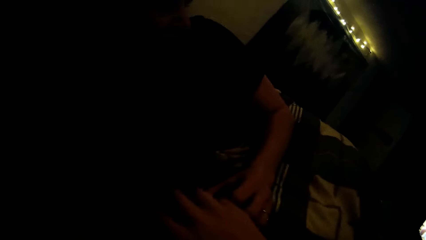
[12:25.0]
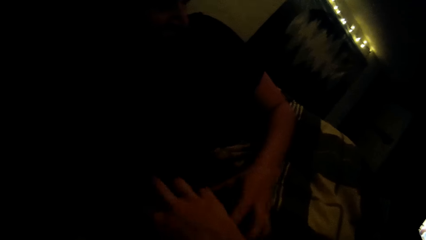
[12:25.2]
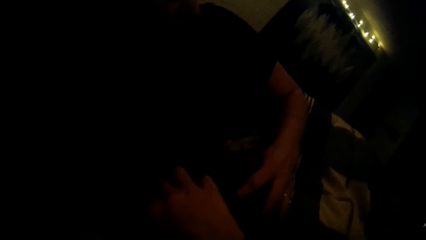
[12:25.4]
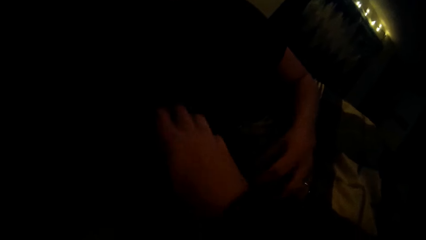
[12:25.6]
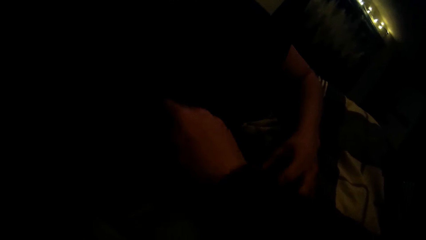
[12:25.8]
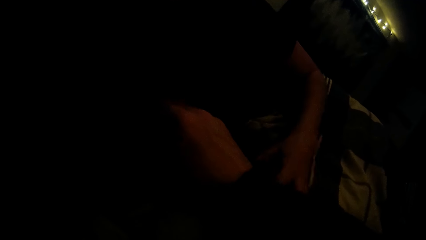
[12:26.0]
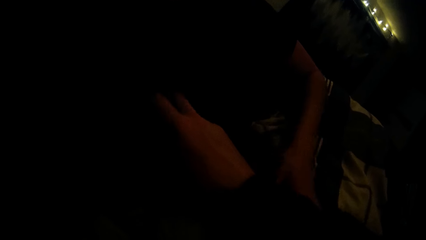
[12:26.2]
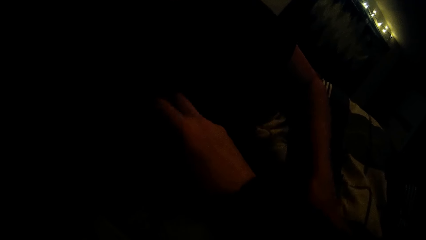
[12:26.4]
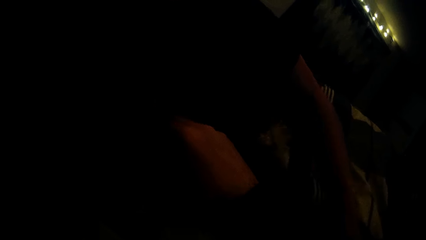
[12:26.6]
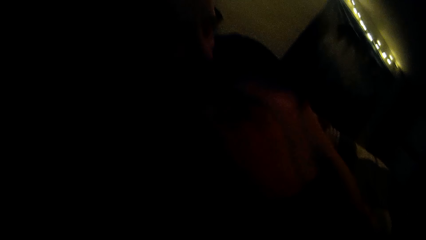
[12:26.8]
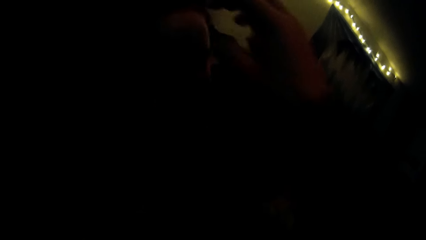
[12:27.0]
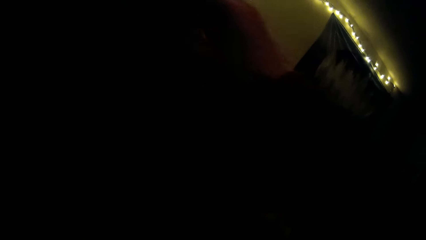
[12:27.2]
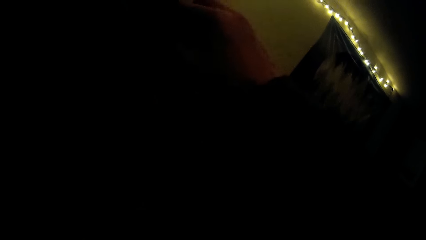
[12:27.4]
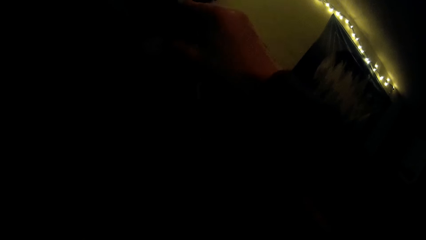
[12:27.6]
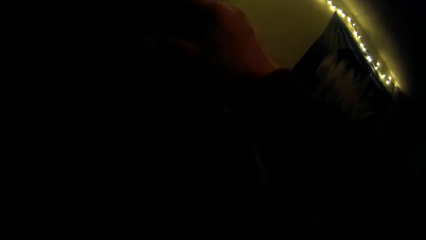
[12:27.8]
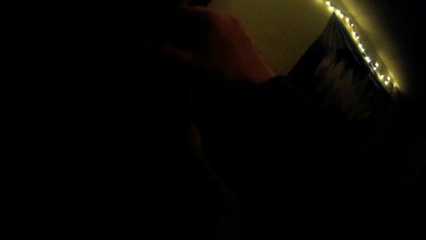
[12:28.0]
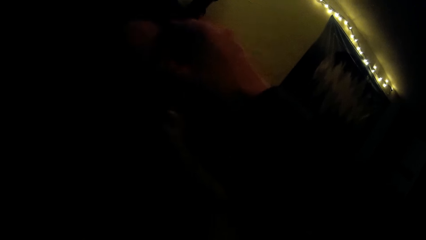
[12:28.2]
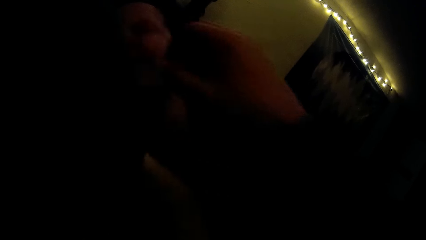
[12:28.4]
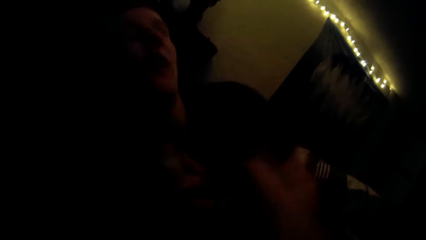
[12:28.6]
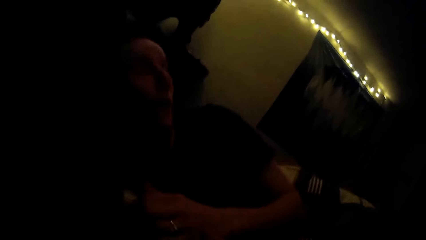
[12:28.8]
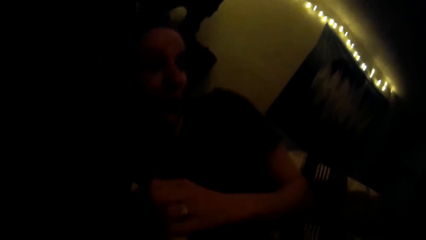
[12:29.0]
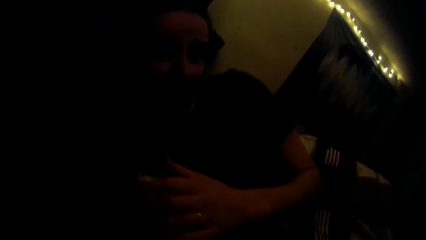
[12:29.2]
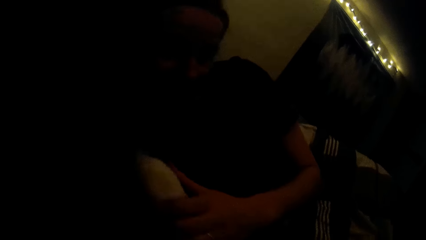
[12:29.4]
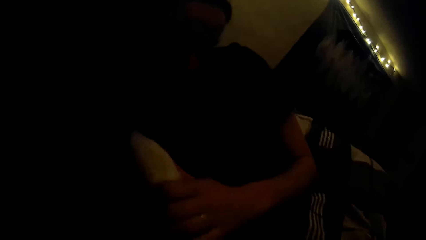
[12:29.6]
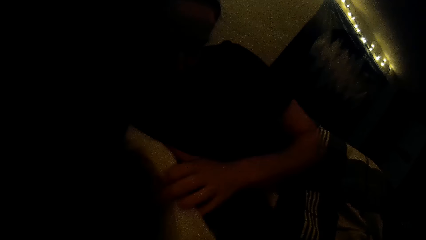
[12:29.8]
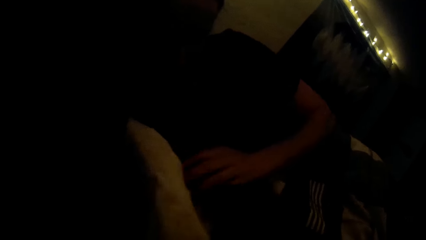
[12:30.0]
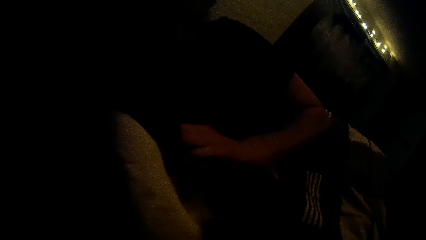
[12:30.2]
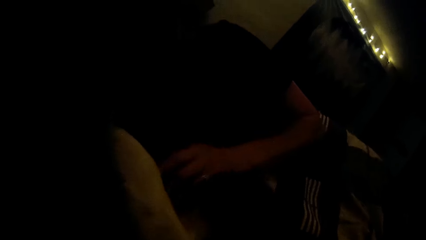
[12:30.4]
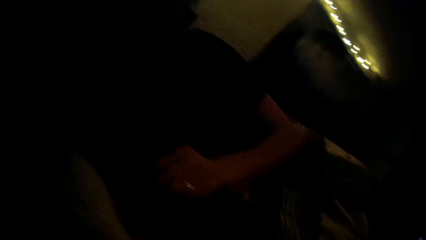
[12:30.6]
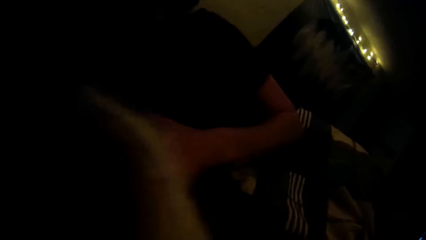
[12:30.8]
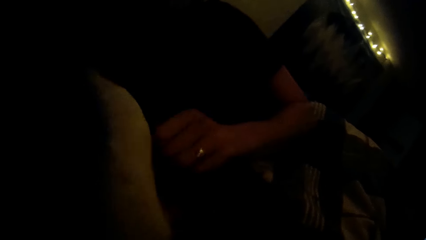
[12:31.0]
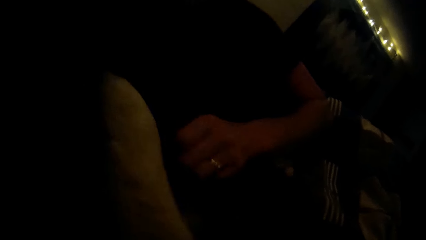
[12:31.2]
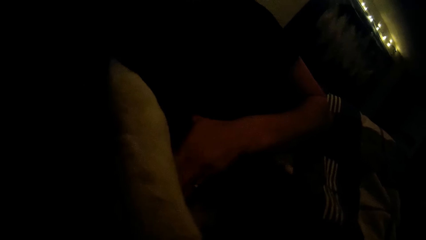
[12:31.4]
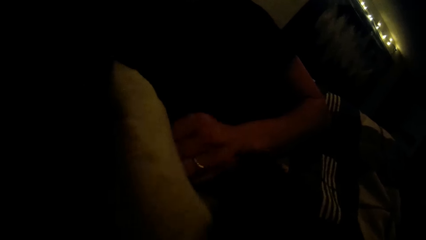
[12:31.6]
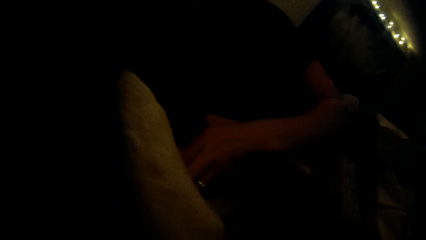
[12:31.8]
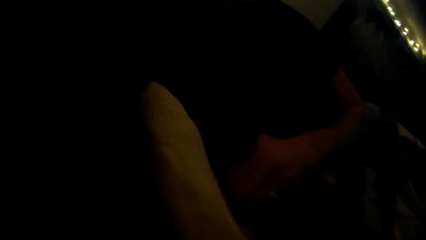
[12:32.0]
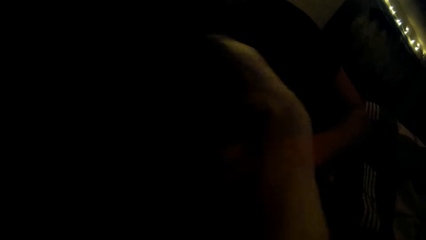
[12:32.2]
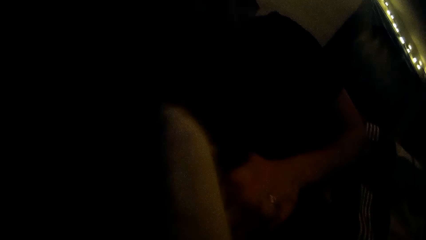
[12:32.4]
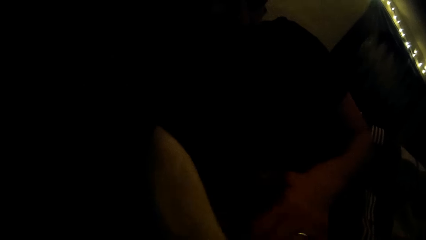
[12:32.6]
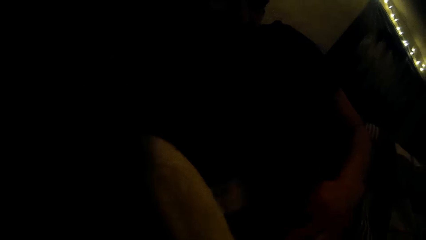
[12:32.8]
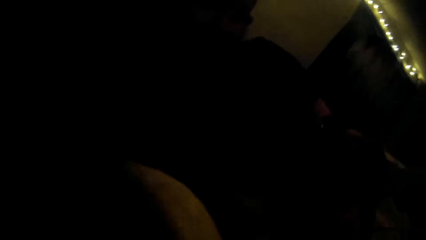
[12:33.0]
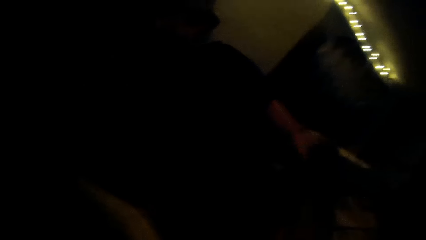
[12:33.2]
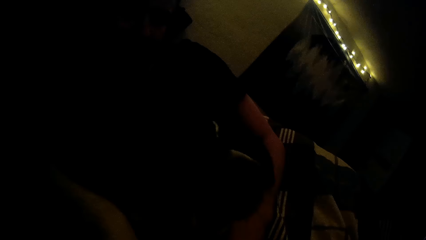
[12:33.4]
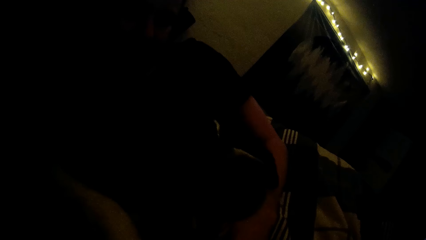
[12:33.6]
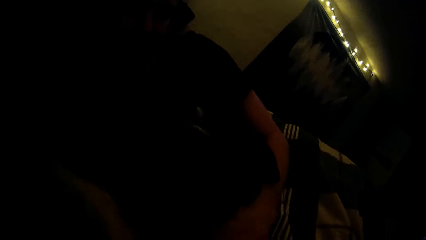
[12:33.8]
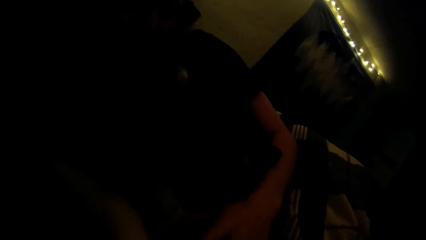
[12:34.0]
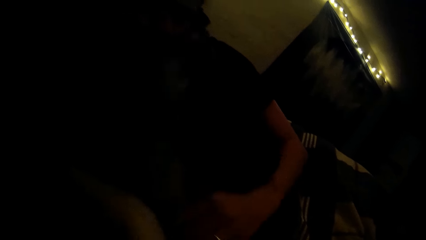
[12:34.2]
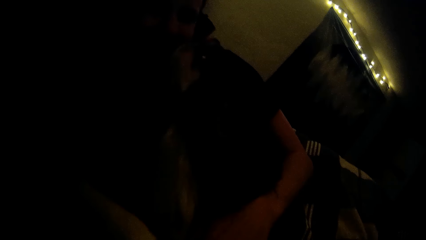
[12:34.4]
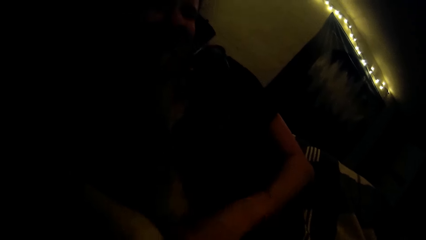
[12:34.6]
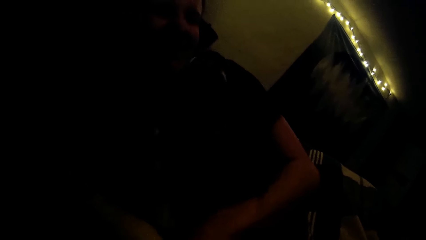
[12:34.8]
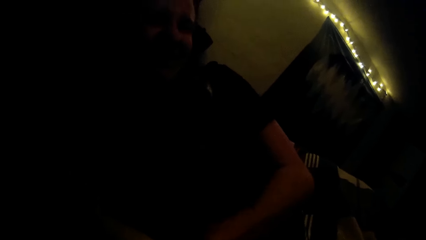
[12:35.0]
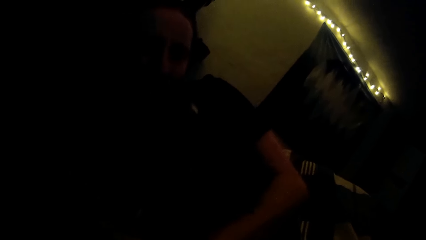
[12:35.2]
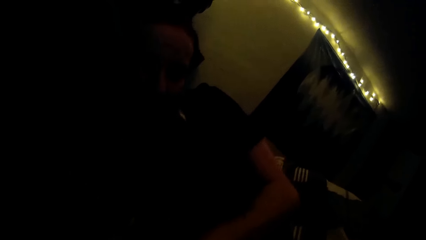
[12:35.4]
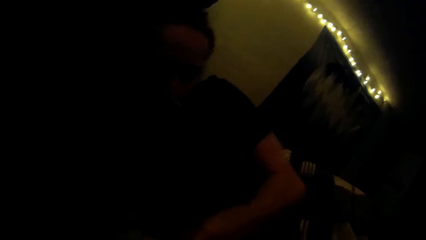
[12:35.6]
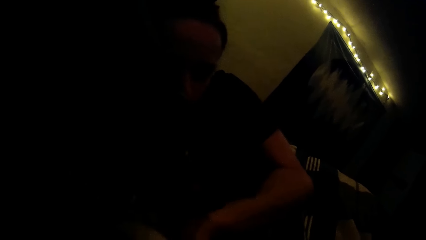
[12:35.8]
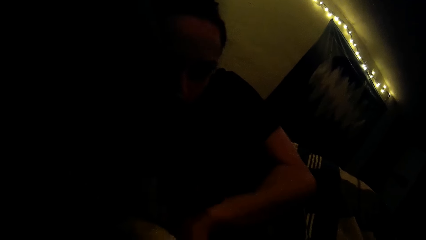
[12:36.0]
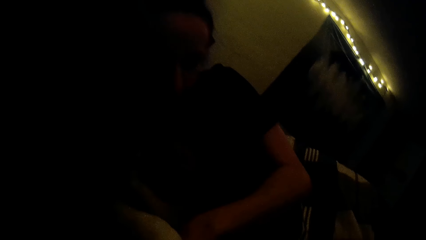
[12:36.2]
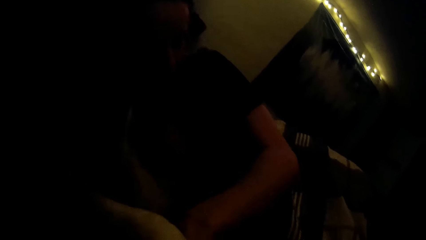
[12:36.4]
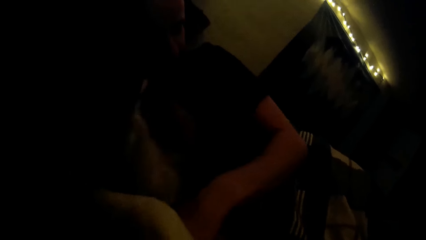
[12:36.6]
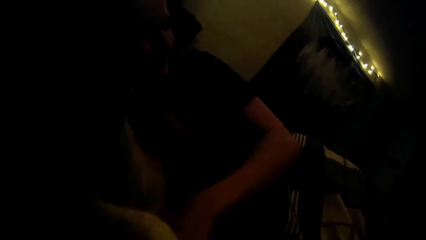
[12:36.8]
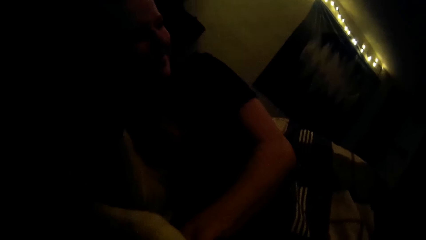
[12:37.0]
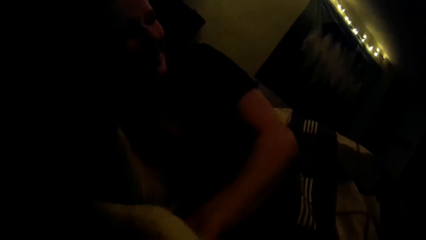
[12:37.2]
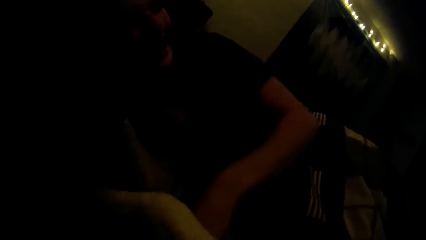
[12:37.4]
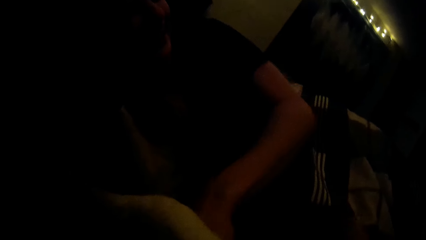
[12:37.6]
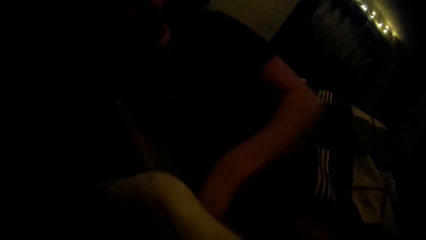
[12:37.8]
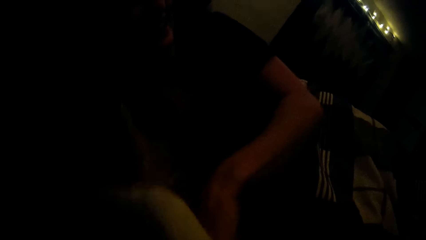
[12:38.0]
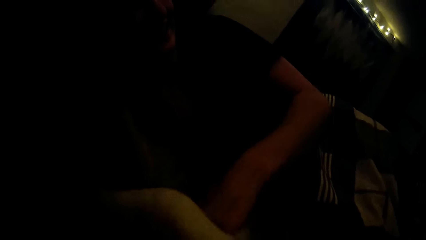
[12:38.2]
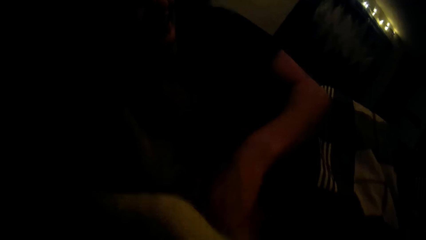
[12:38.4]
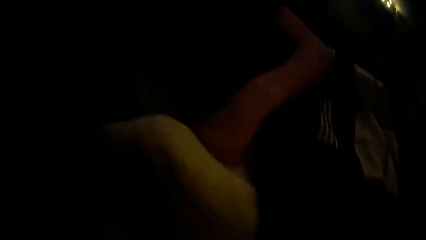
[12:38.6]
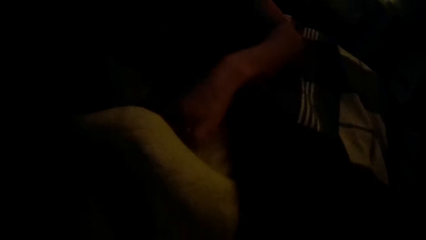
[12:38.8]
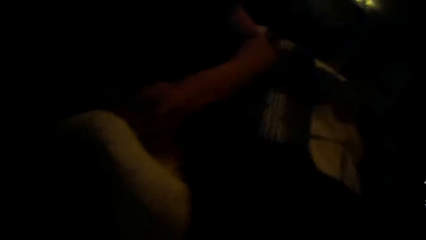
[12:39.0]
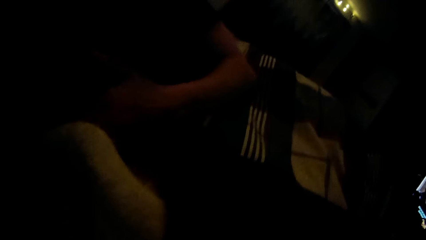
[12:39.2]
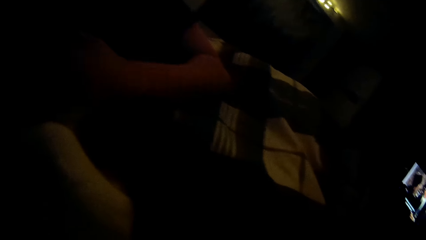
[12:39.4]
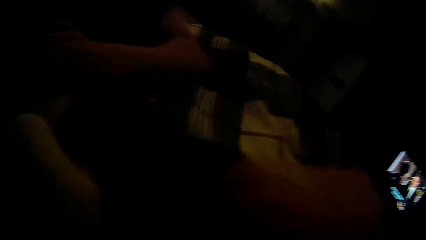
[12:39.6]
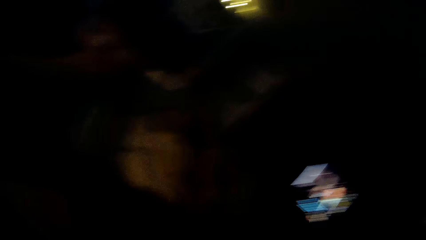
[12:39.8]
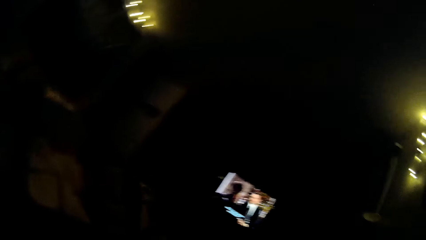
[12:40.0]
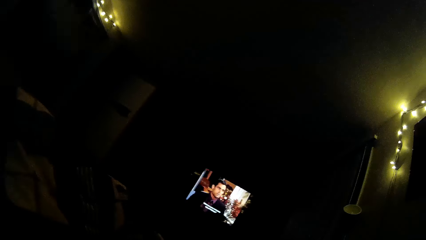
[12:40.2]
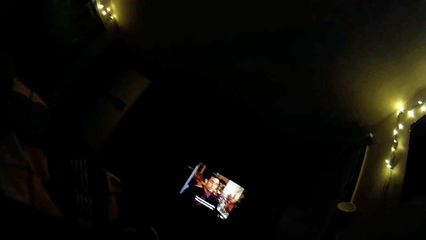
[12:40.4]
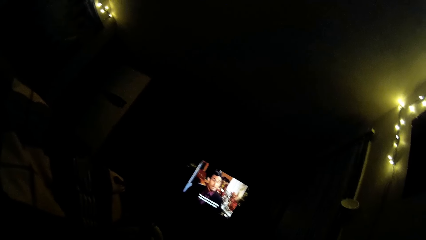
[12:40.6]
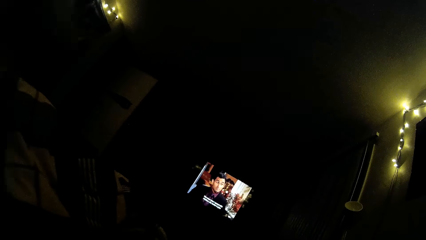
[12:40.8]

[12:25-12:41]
The camera wearer plays with the dog. They pat the dog with a hand. They interact with a woman. They hold the woman with a hand. They look around a room. The woman pats the dog with a hand. The woman looks around the room.
